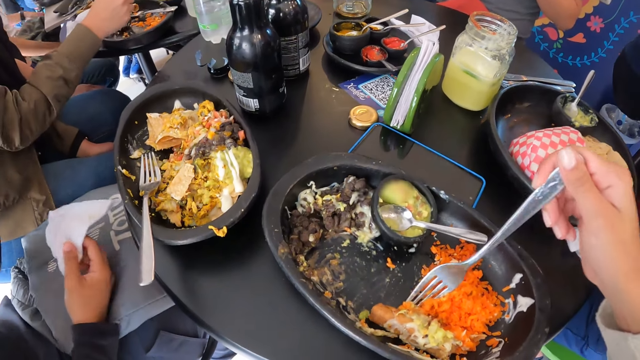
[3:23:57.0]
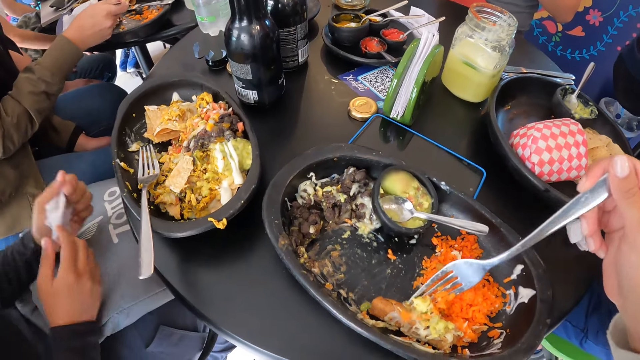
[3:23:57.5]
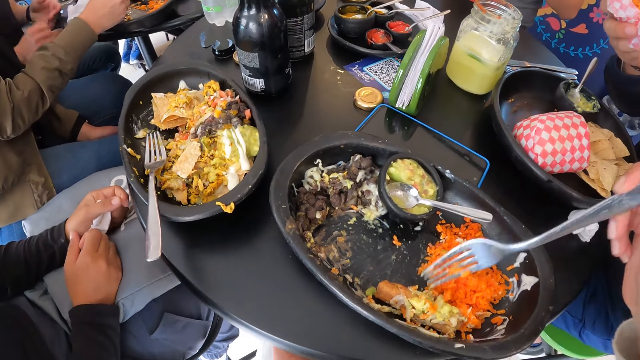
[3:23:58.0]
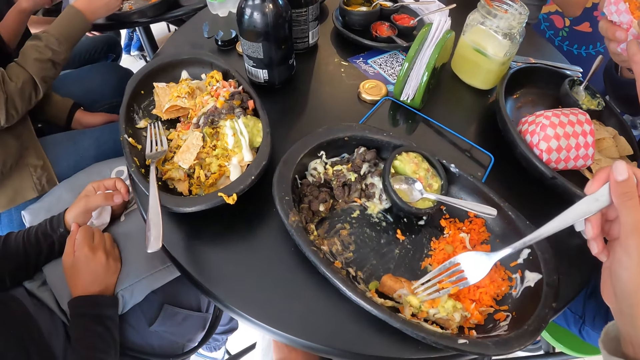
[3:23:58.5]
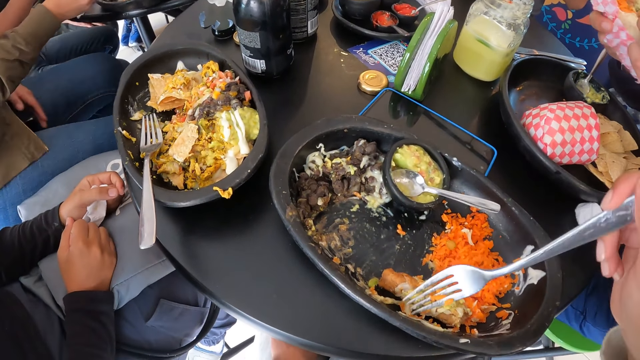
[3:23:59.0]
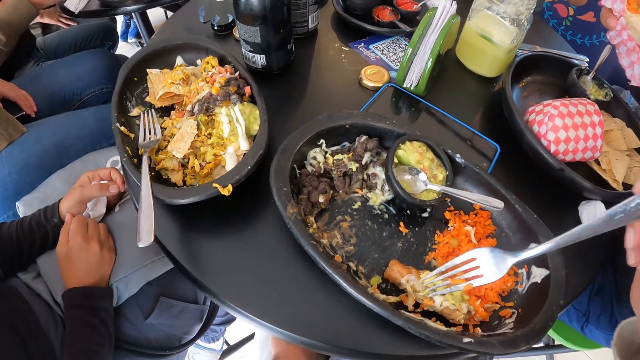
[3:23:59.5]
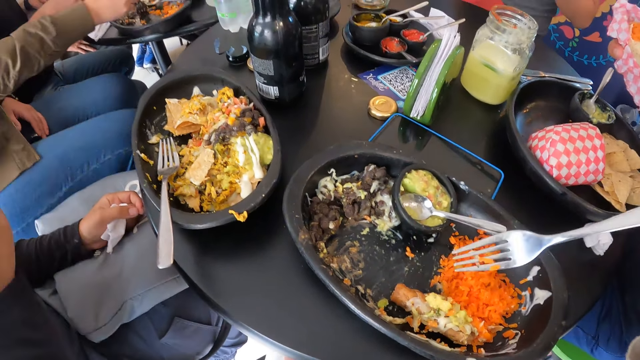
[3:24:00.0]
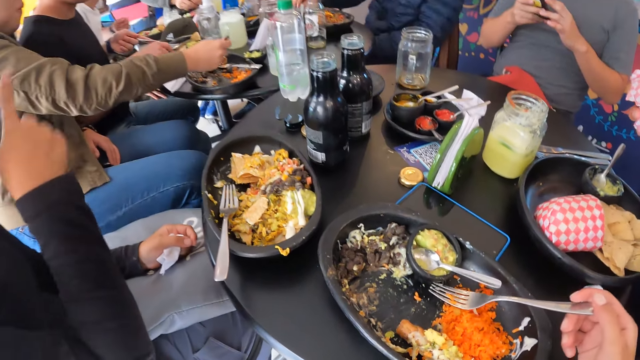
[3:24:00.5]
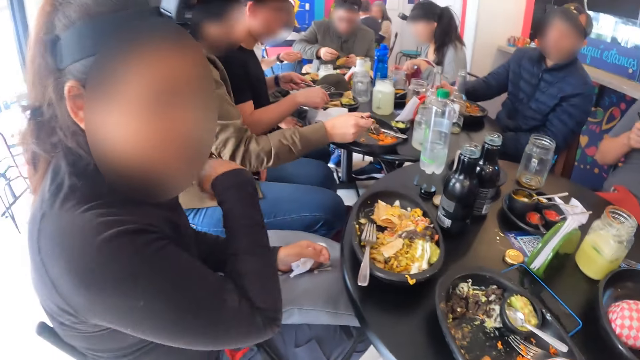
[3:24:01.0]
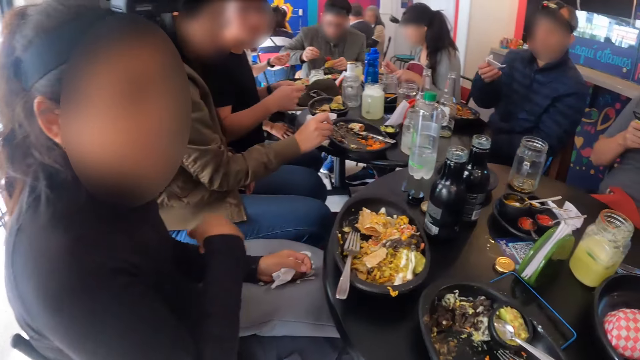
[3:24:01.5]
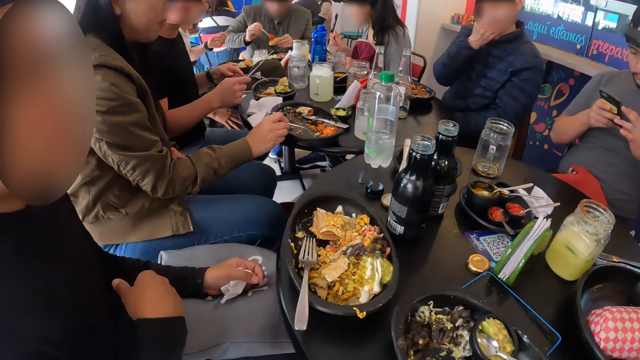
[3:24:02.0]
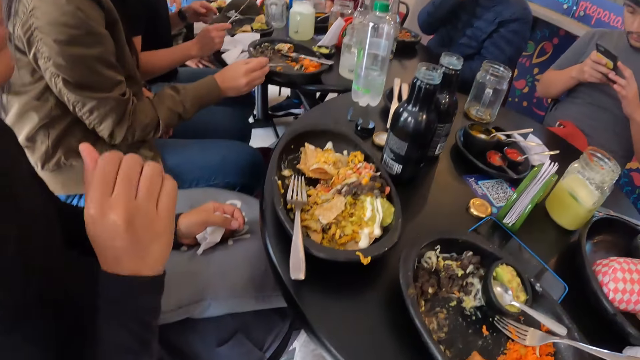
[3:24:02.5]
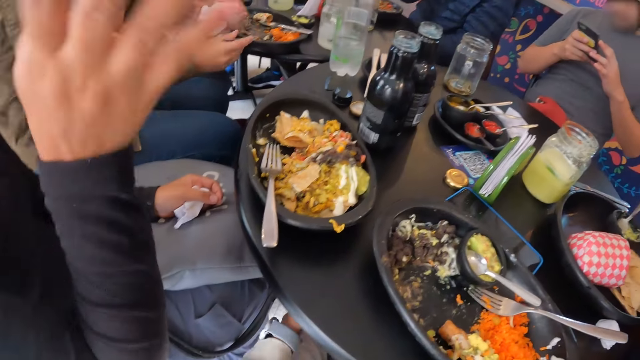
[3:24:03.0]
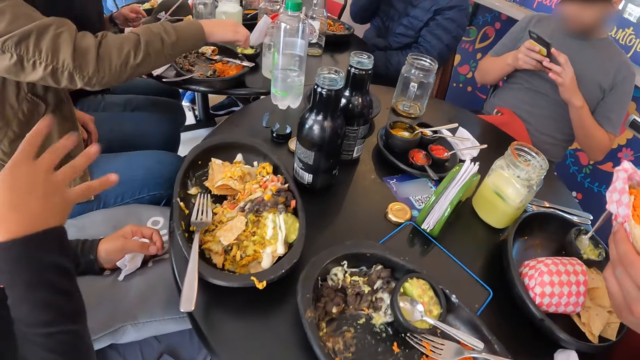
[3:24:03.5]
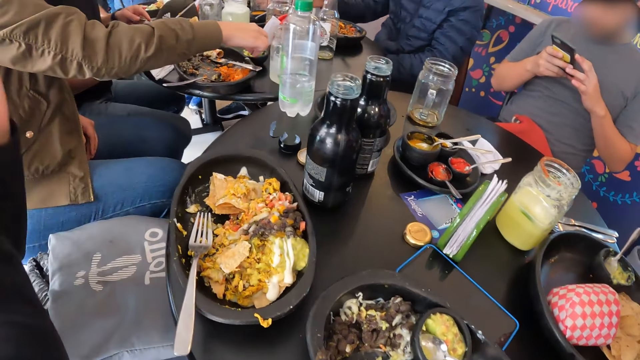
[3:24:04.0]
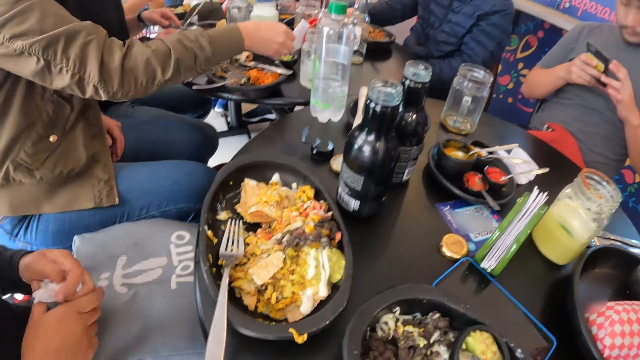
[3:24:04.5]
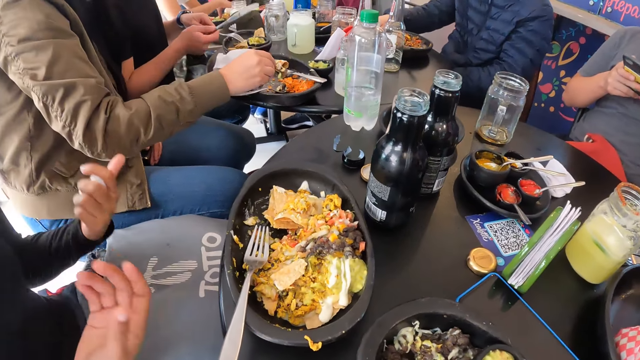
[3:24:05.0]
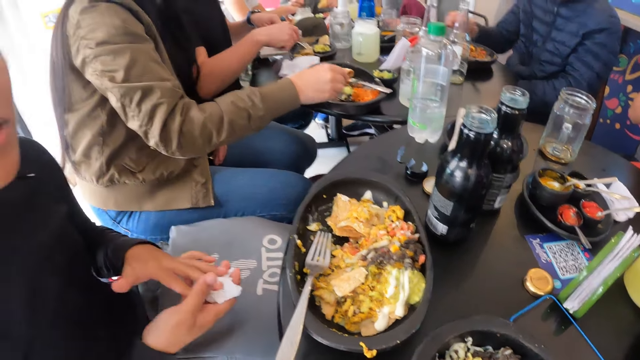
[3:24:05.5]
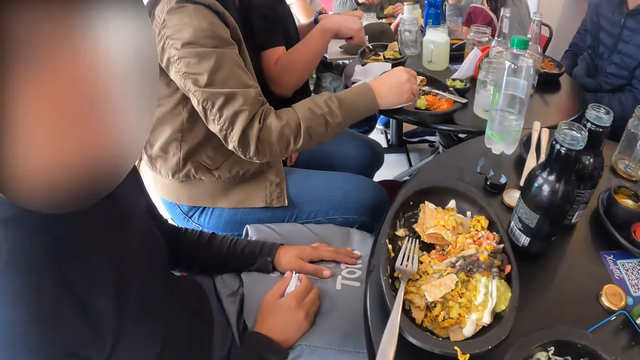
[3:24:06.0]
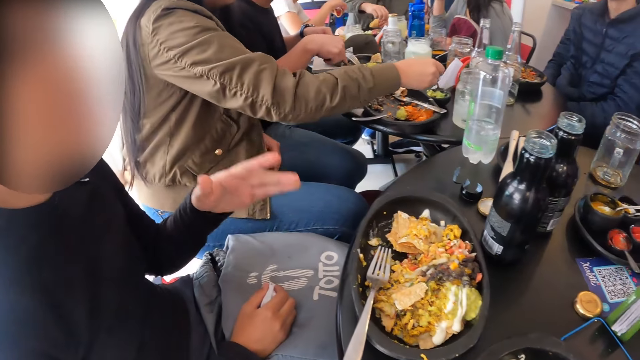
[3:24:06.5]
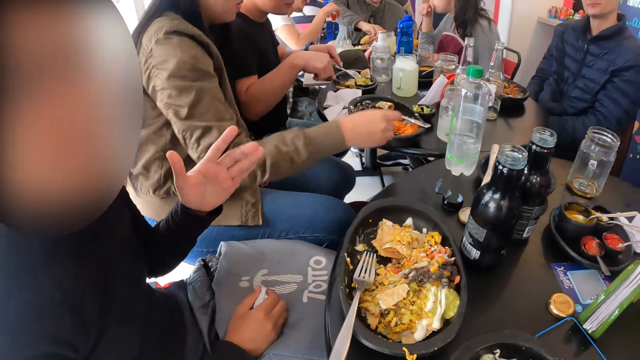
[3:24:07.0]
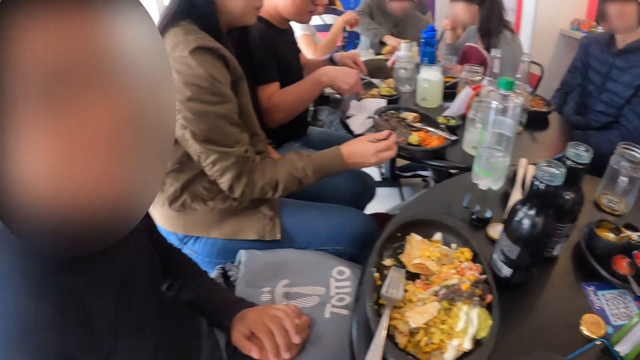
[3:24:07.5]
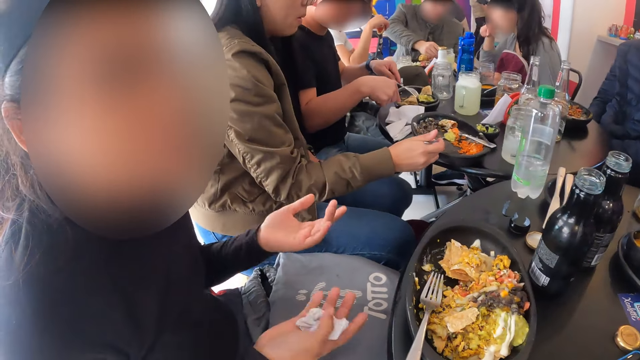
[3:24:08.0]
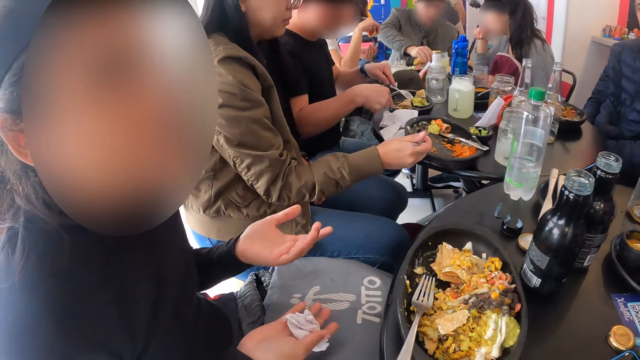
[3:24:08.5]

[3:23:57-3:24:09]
The woman converses with the camera wearer.

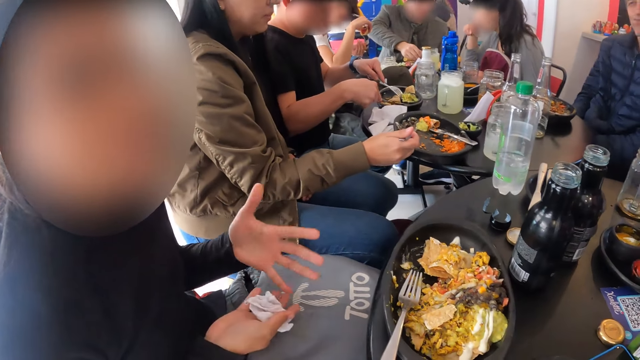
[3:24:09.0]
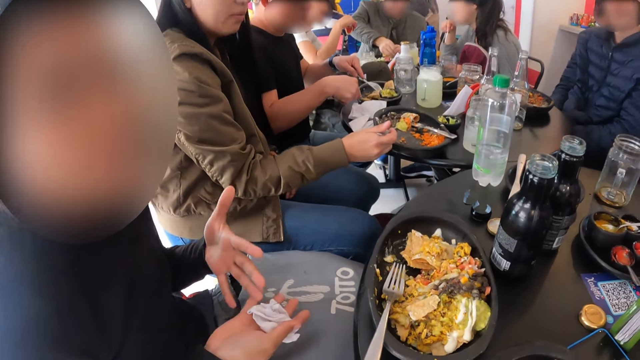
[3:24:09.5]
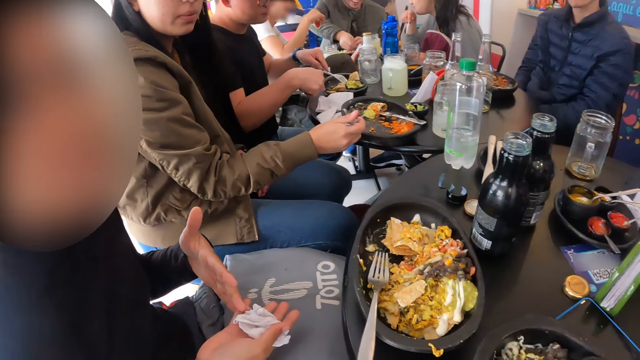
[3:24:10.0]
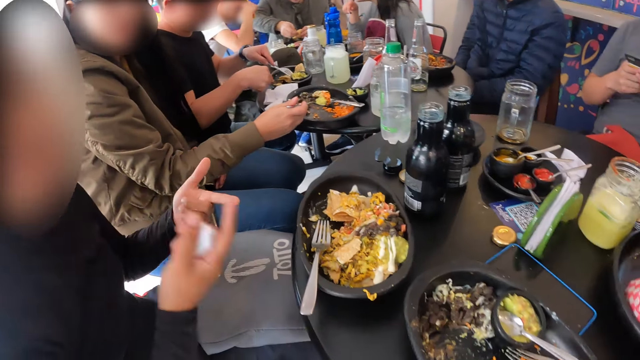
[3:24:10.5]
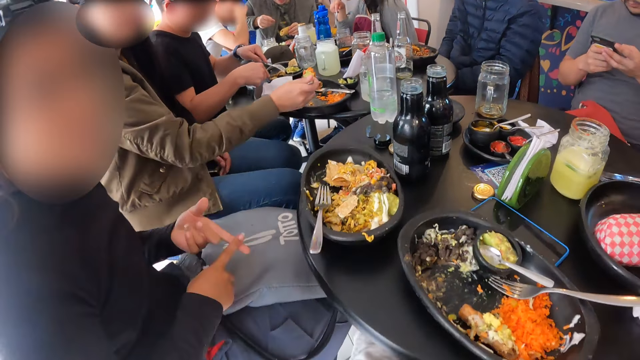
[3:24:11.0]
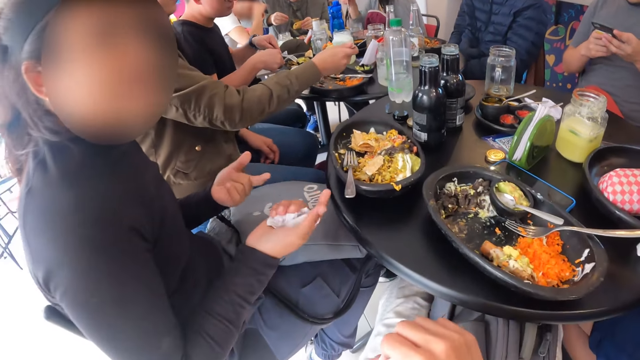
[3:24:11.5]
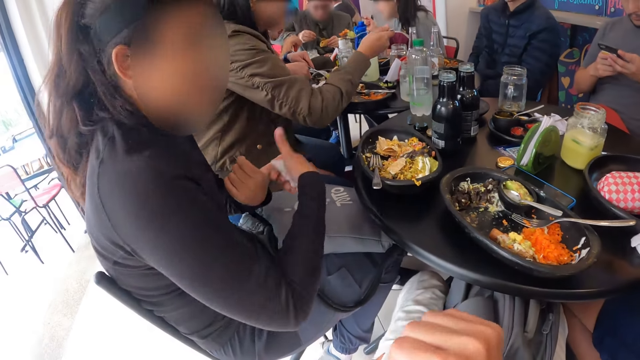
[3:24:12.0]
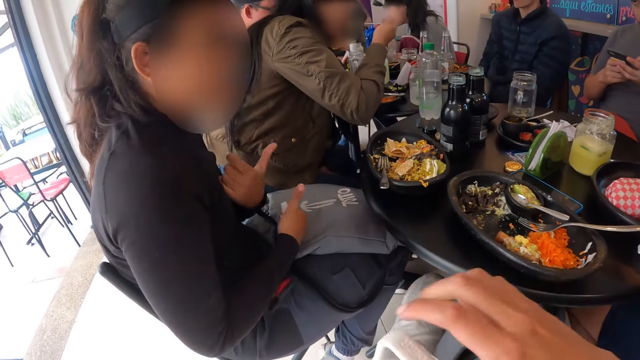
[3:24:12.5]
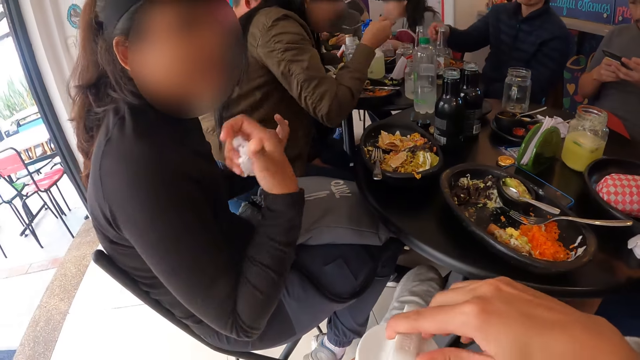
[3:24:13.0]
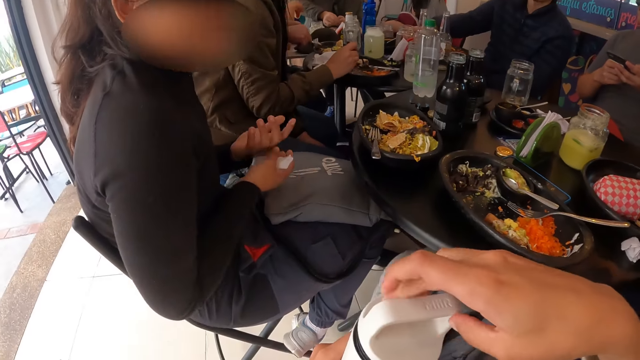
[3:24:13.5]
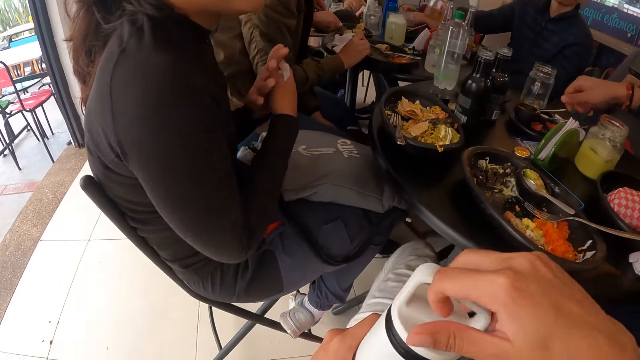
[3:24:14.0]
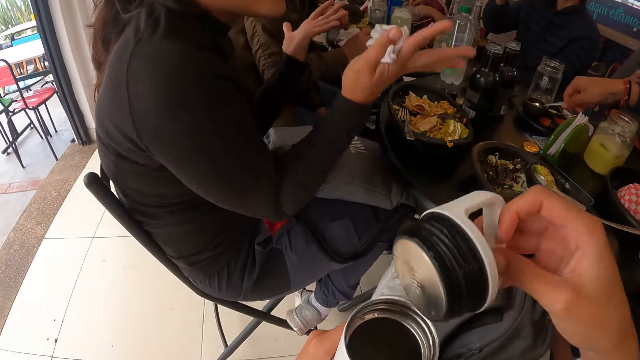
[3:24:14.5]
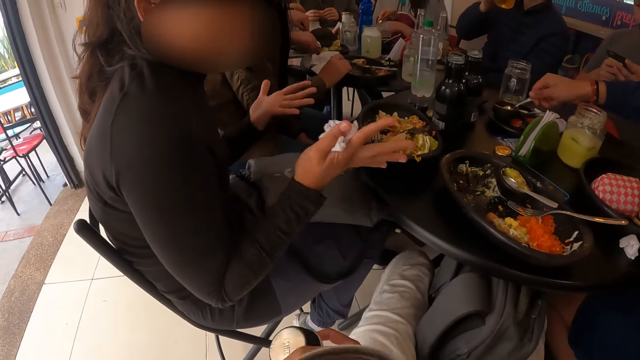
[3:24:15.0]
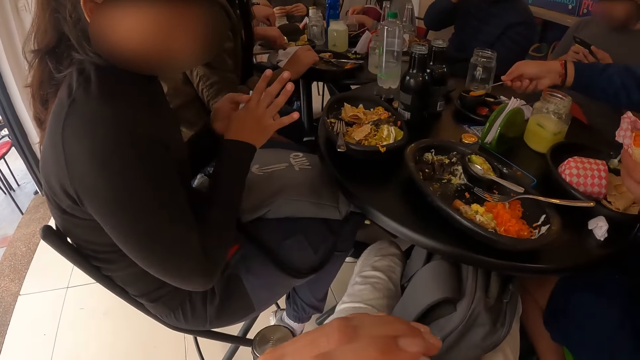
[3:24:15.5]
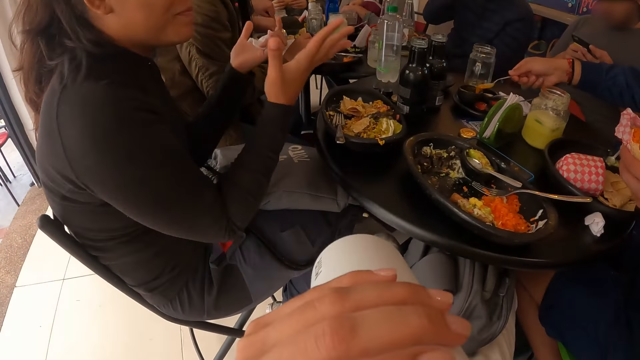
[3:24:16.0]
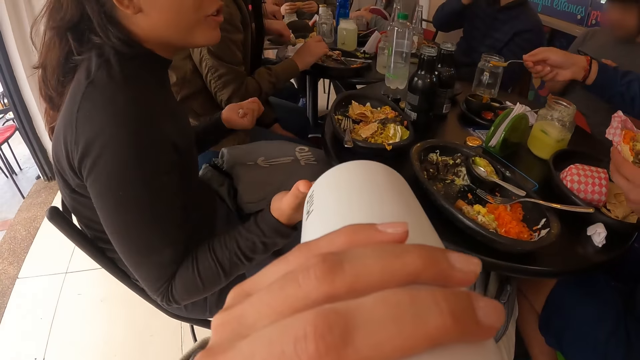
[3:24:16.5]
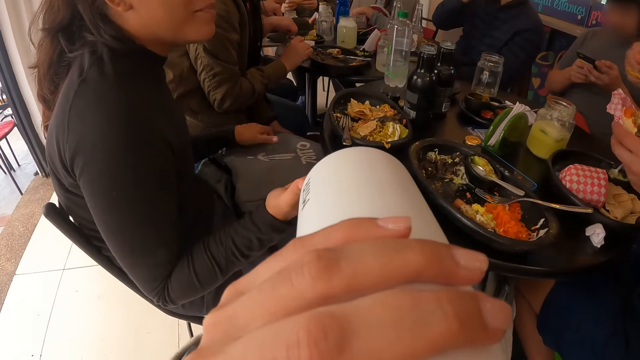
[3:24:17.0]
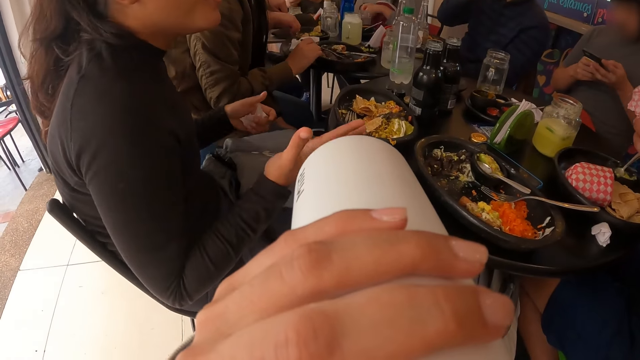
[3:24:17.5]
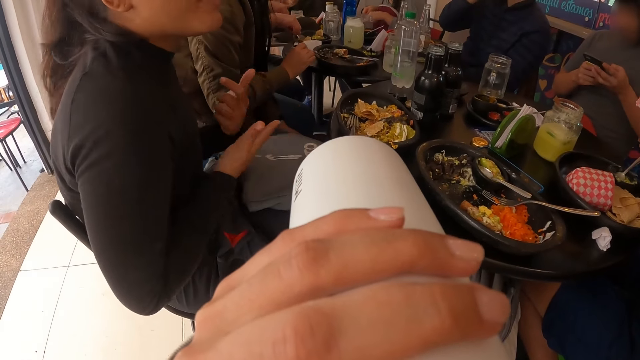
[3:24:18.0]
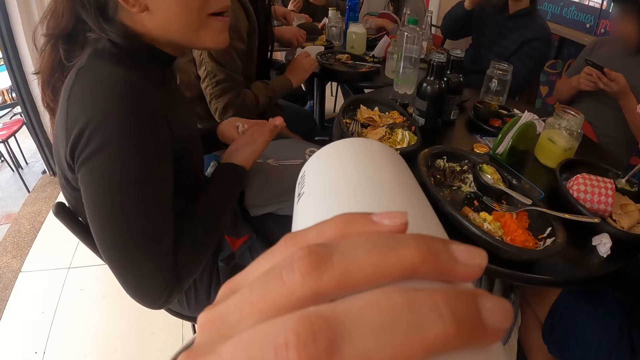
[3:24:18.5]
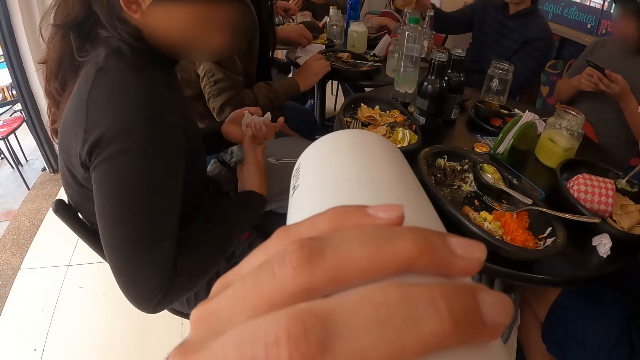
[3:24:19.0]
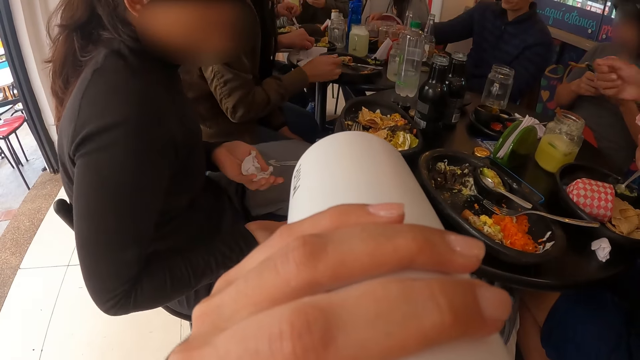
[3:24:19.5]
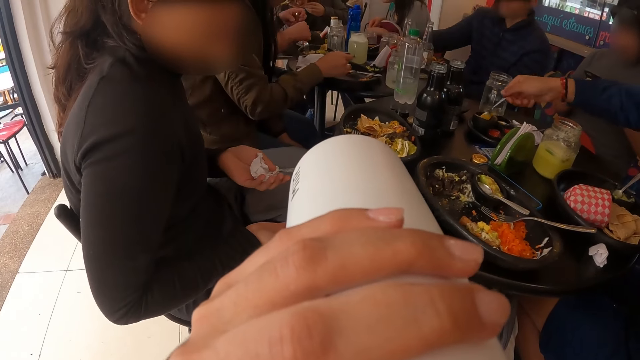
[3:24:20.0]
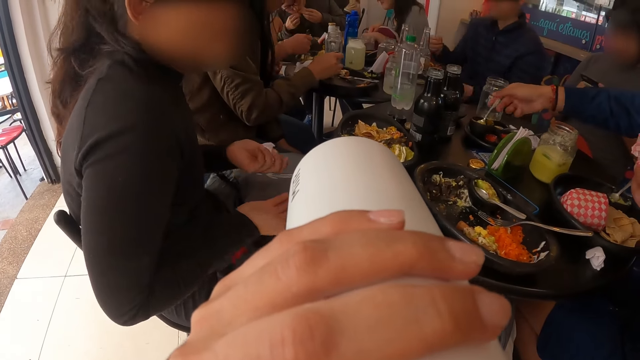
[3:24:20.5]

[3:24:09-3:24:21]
The camera wearer opens a bottle in her left hand with her right hand. She drinks from the bottle in her left hand.
